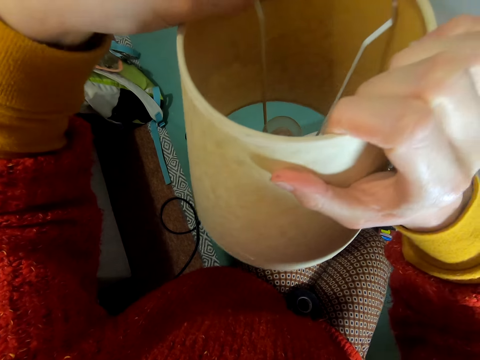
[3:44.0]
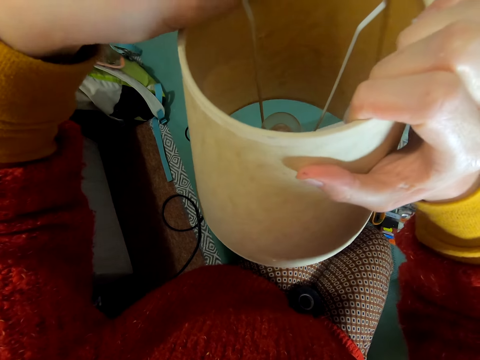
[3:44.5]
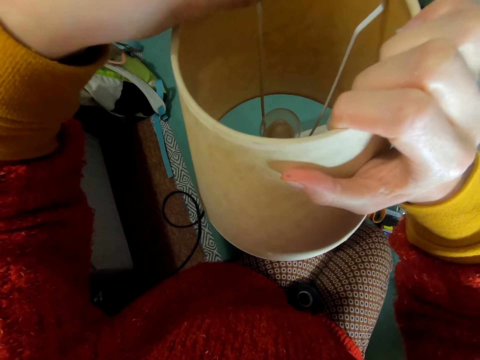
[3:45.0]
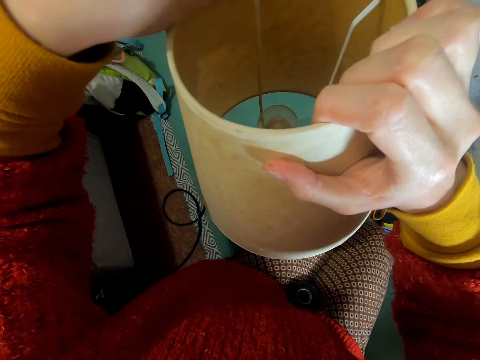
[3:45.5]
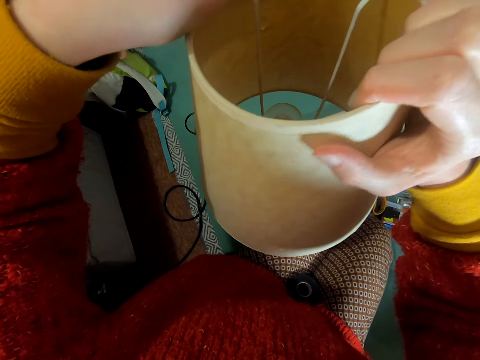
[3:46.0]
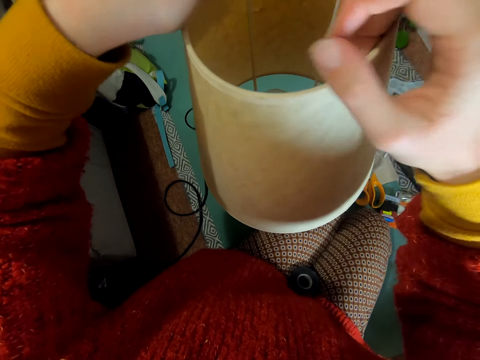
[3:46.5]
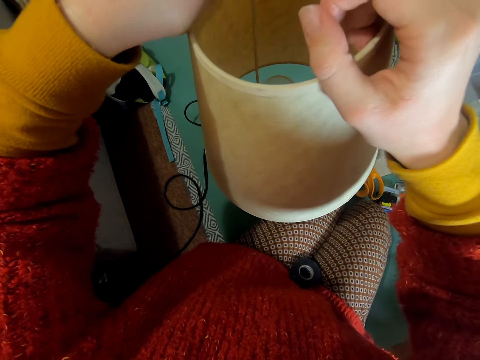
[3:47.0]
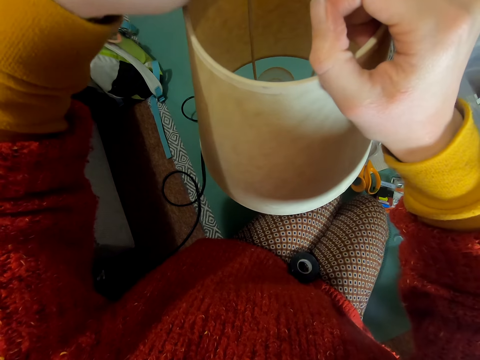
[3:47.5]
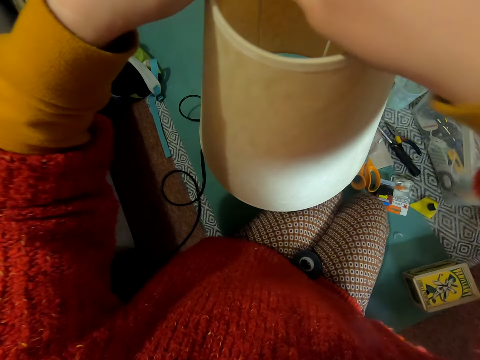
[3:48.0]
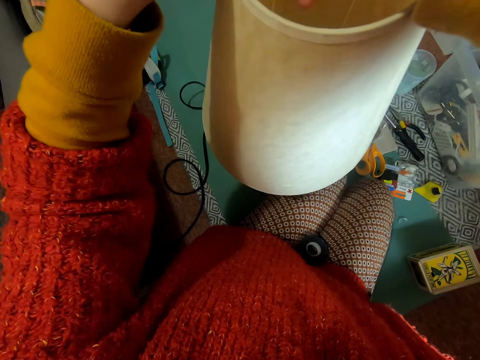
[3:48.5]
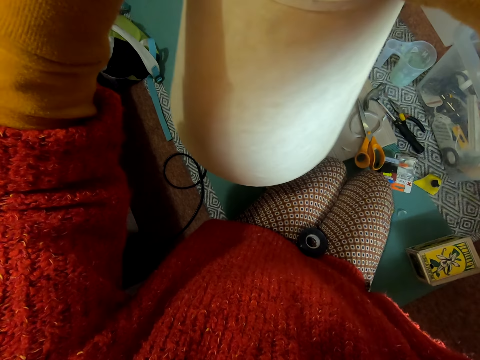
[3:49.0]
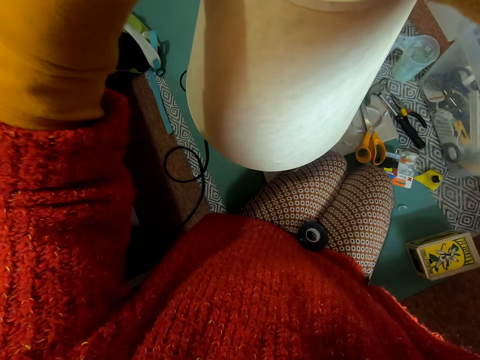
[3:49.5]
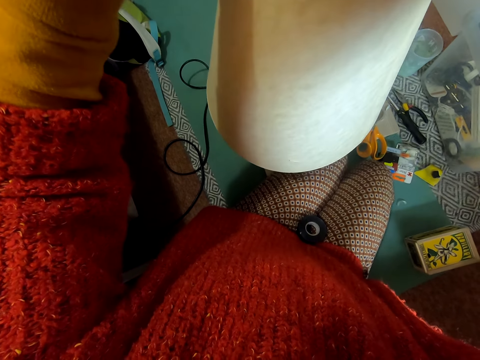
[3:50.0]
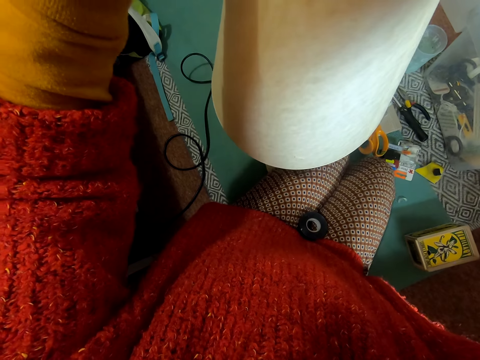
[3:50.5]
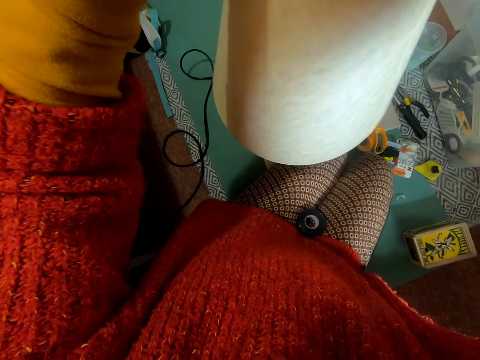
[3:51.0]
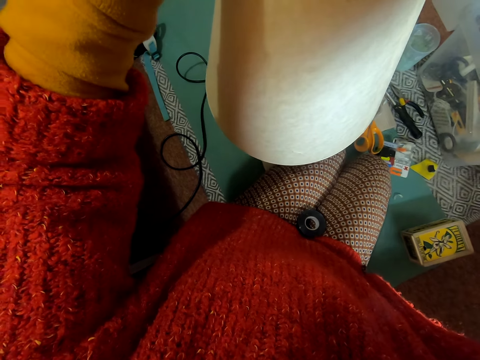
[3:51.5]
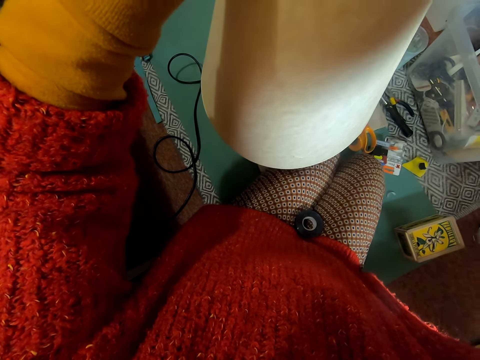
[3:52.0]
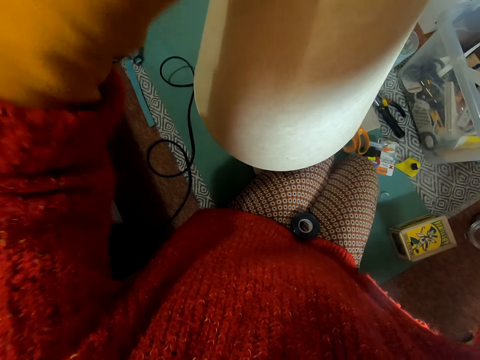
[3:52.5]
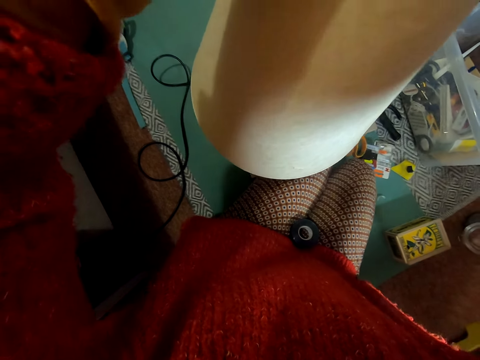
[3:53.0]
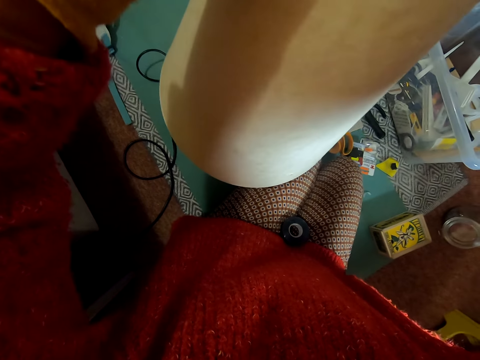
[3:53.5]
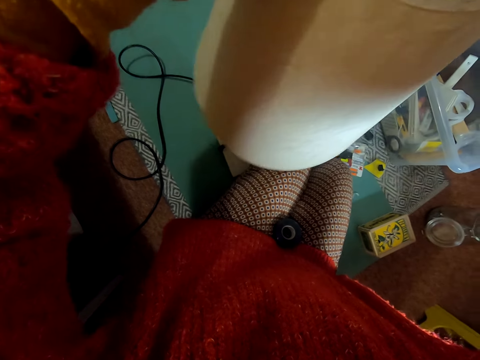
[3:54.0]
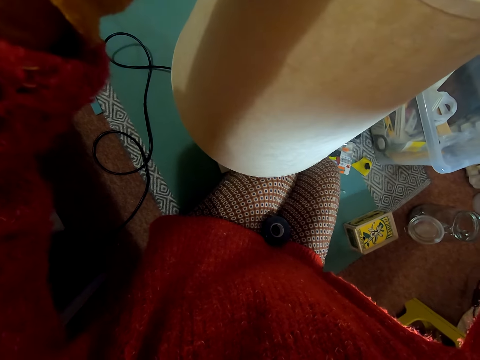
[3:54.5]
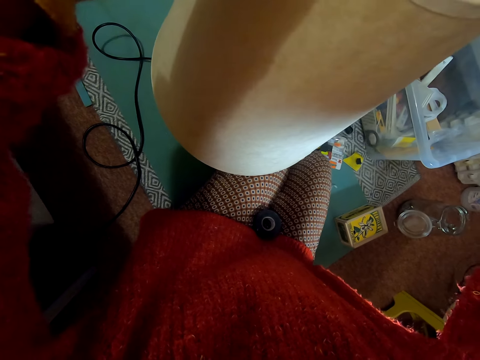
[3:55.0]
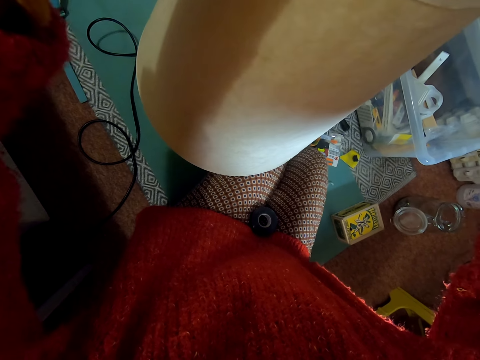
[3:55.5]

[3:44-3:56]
The camera wearer covers the light.

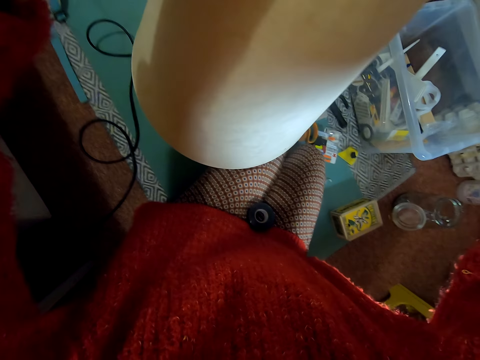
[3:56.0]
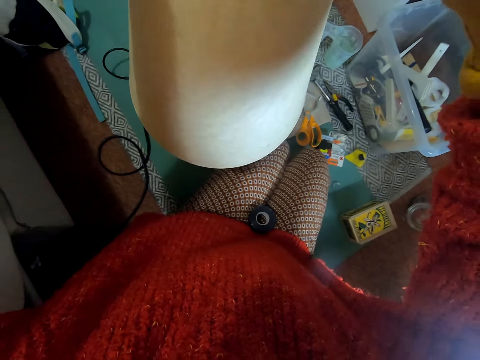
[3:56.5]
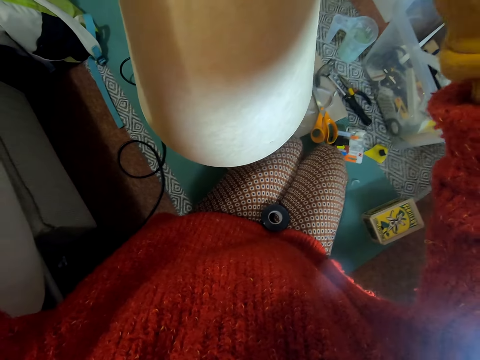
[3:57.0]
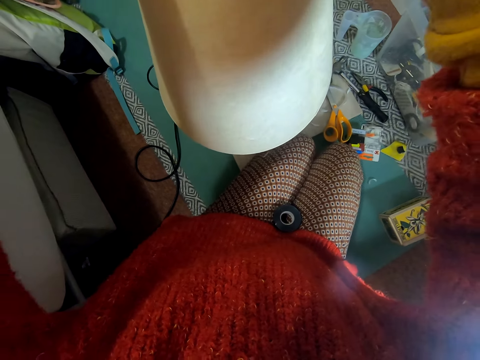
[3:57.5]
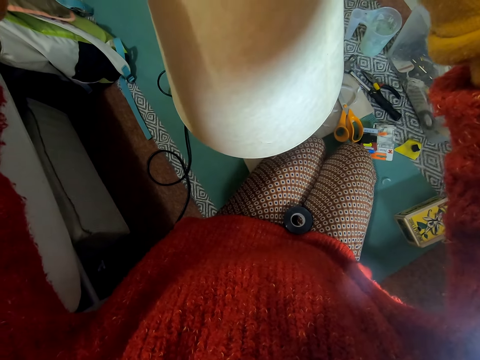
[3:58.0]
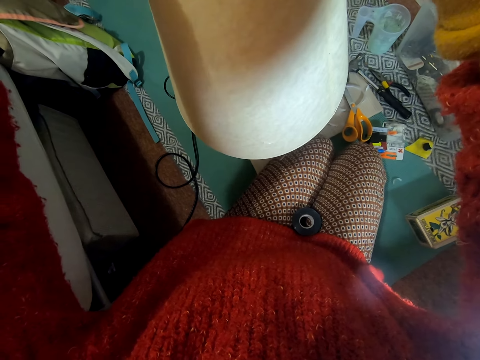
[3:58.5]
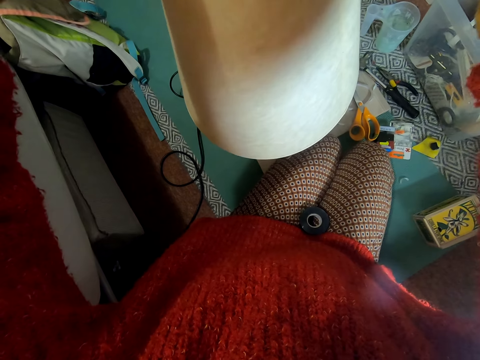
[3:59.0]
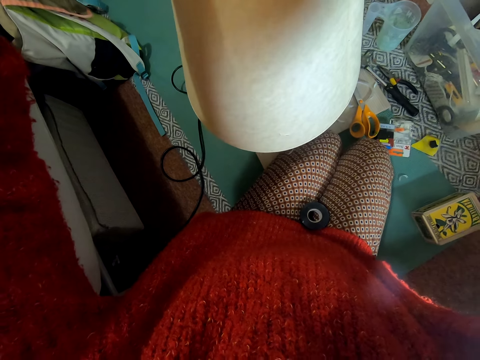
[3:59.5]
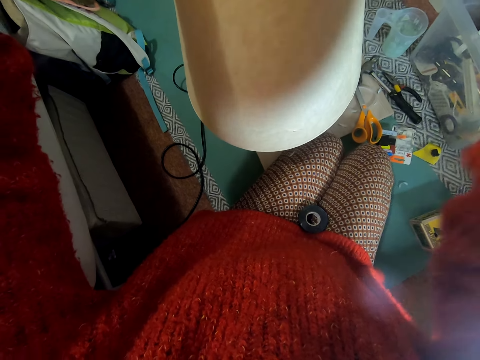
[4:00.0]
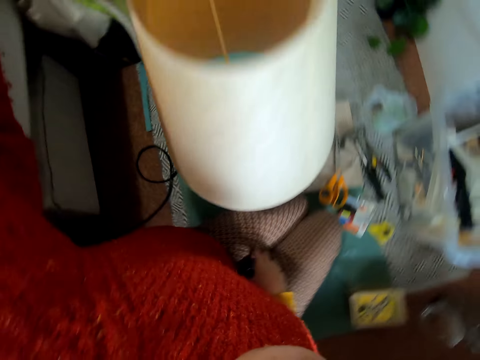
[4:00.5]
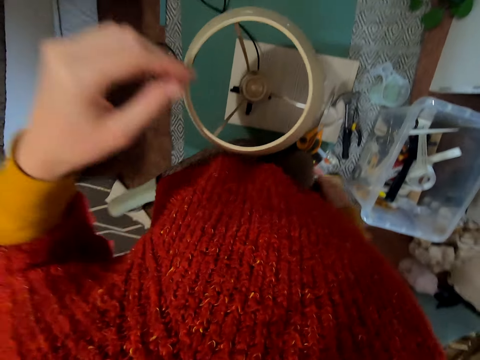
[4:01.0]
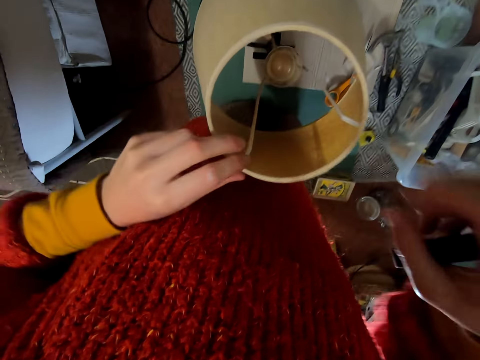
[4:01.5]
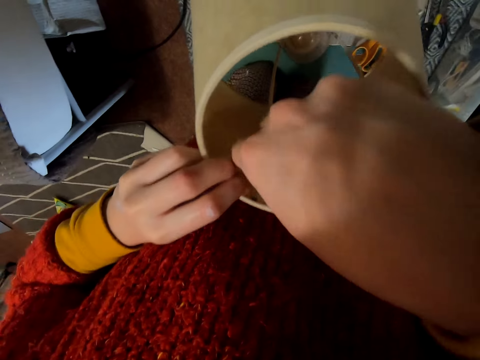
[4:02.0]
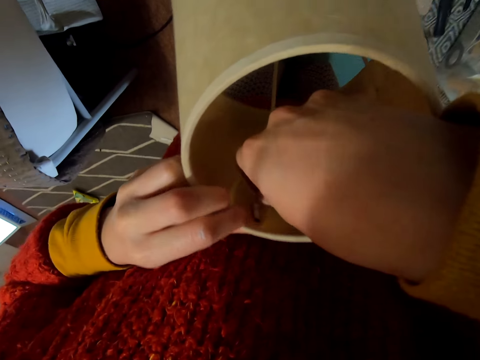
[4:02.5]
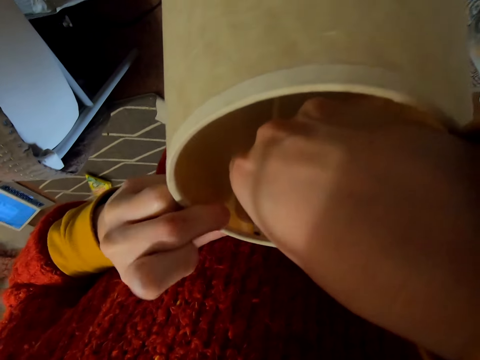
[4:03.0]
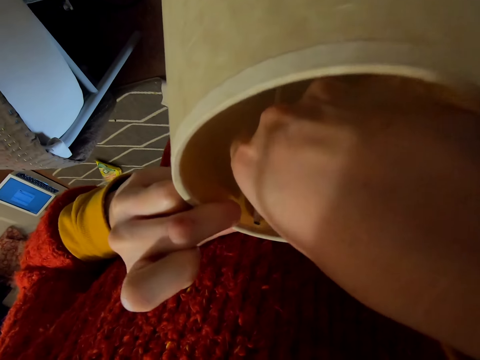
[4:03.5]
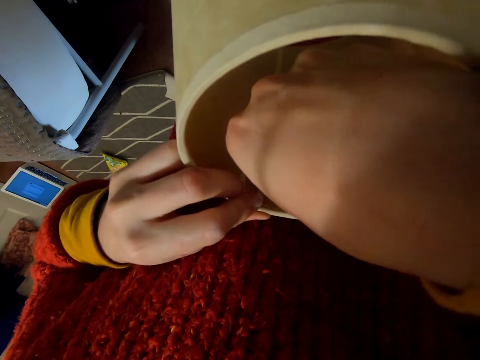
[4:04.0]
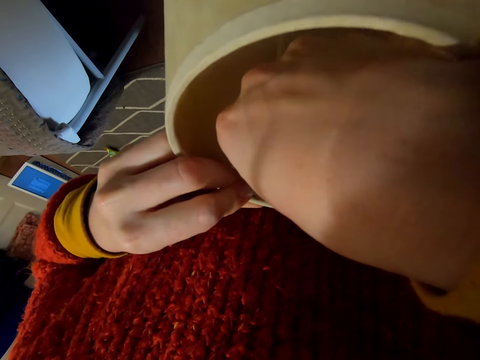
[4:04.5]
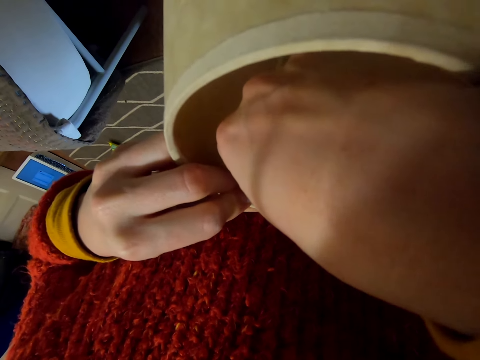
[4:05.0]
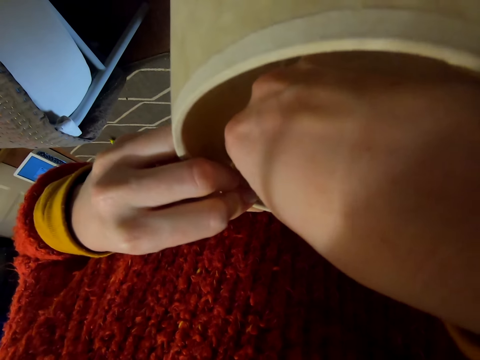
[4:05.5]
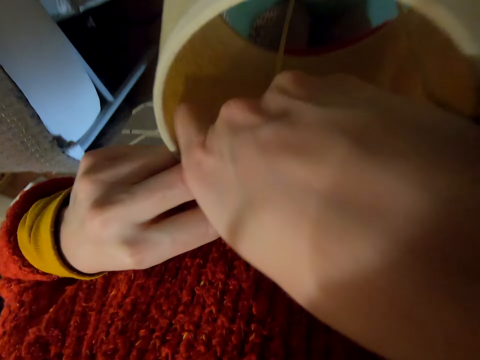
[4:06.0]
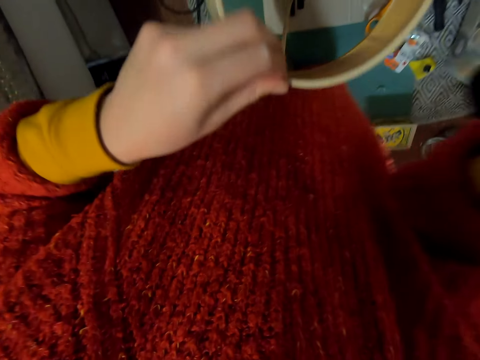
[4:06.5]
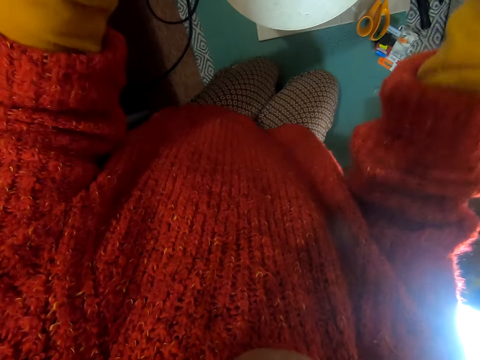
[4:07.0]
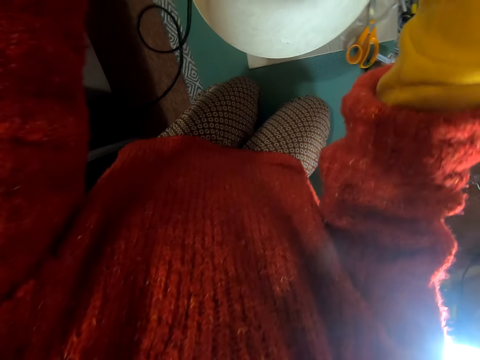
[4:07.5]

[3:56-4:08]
The camera wearer adjusts the light. They withdraw hands from the lamp shade. They hold the lamp shade with both hands.

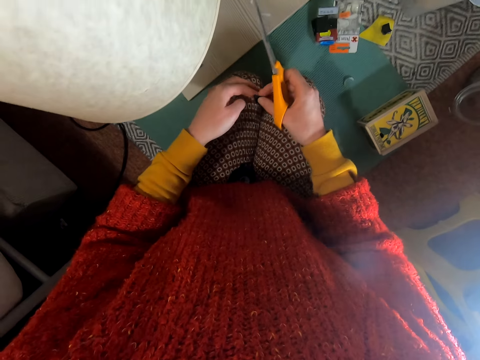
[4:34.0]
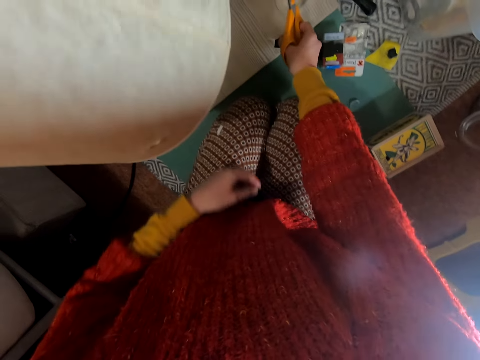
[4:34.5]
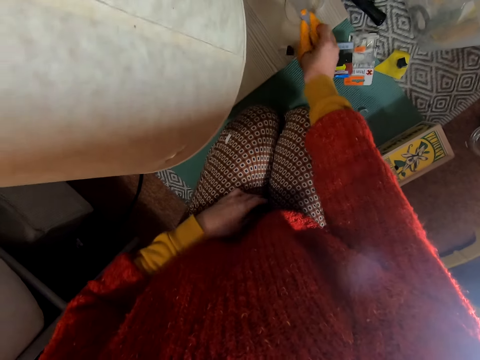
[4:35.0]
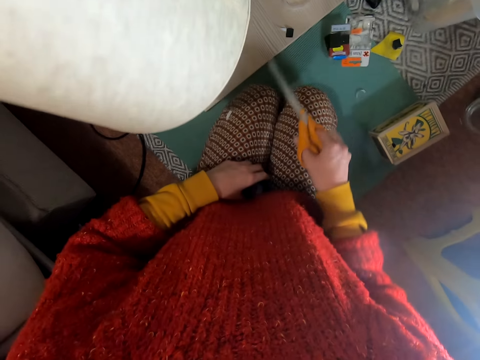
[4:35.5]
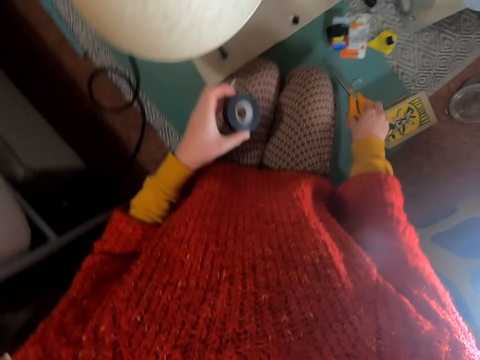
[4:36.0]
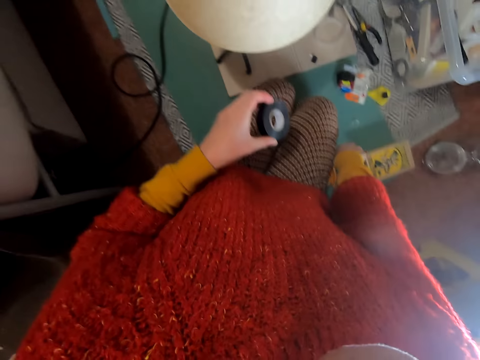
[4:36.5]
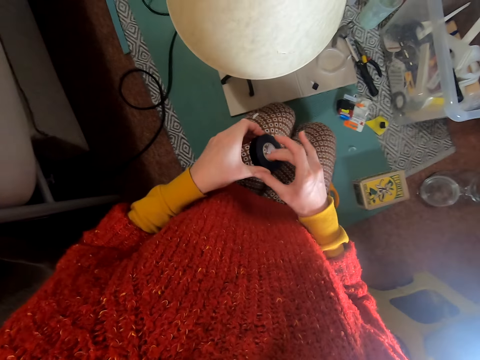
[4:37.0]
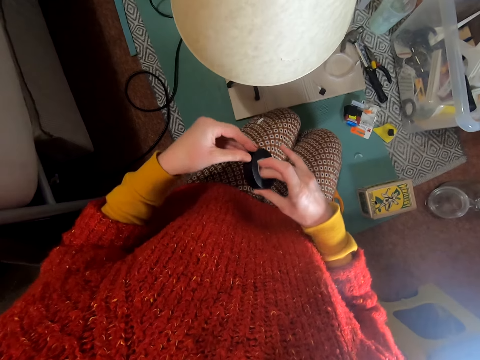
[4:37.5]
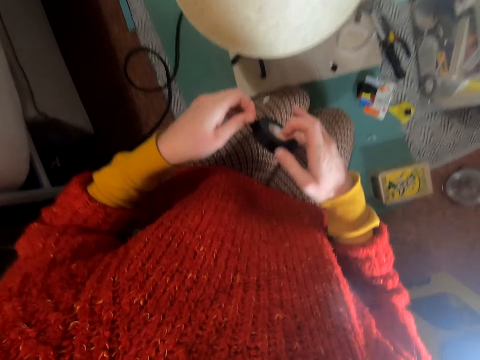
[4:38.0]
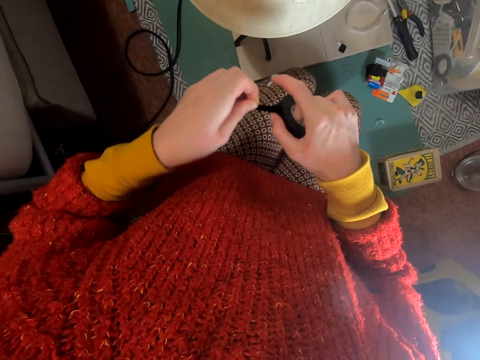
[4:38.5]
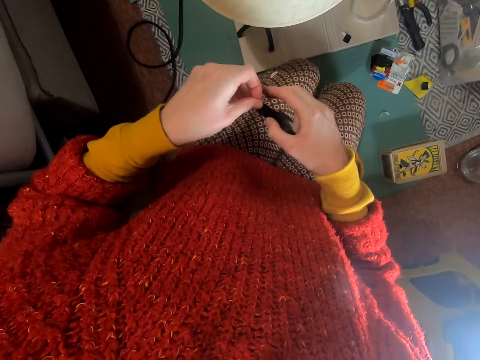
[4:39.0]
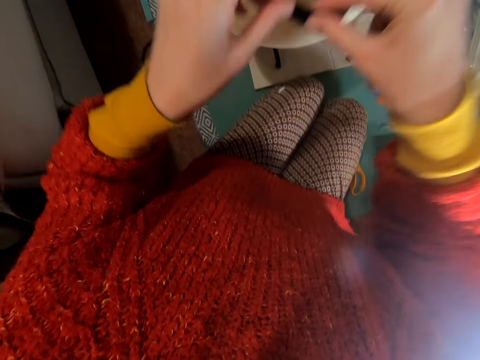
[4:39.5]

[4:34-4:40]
The camera wearer places the scissors on the table. They stick cell tape. They pick the cellotape from the lap with the left hand. They open the cellotape.
